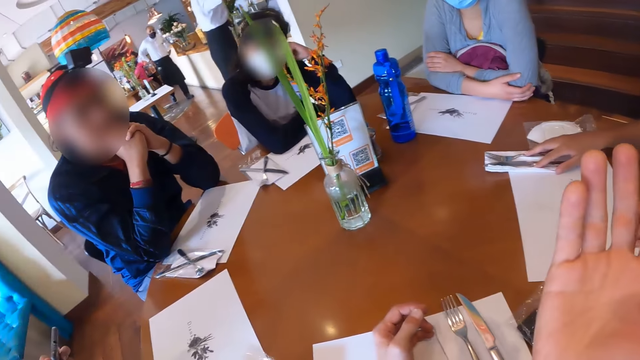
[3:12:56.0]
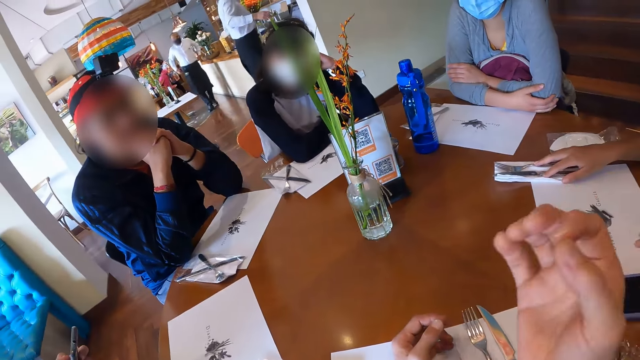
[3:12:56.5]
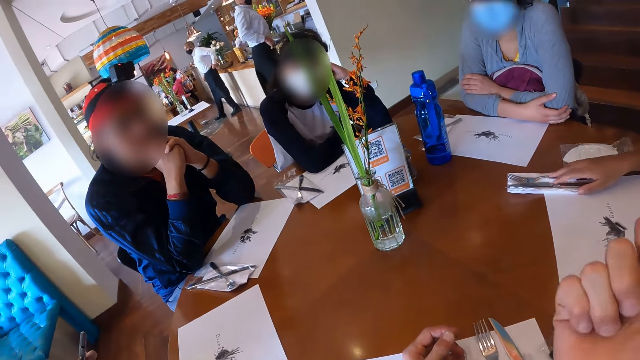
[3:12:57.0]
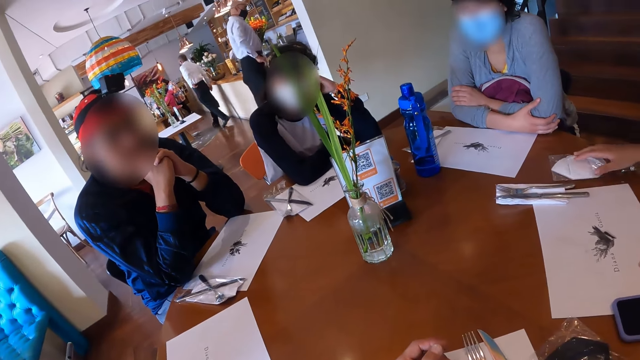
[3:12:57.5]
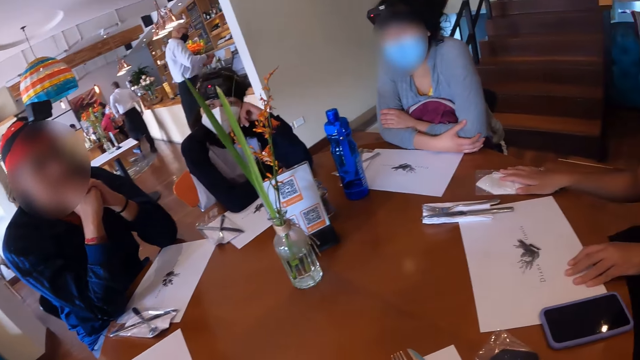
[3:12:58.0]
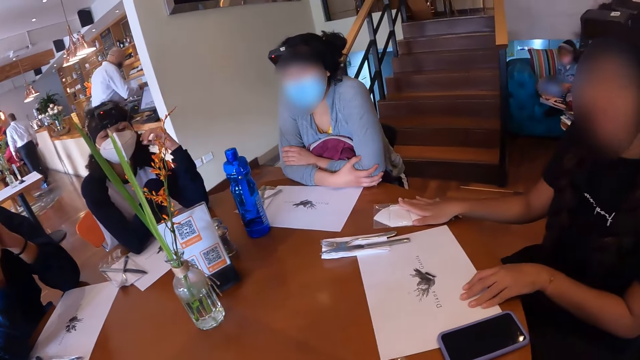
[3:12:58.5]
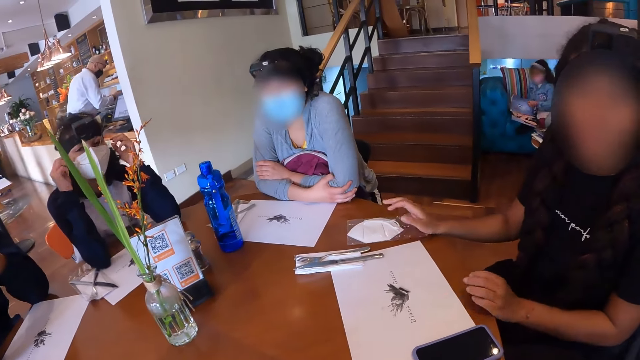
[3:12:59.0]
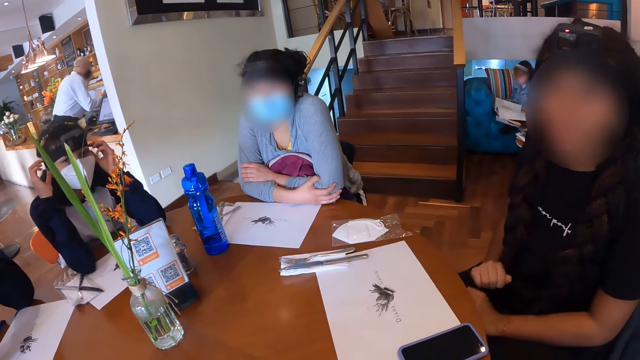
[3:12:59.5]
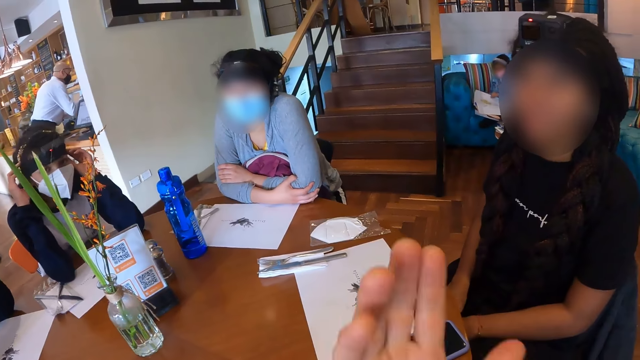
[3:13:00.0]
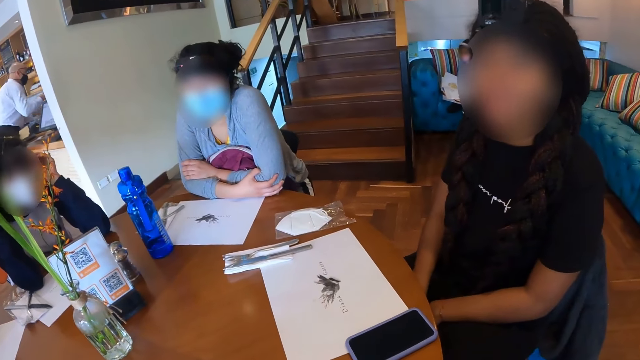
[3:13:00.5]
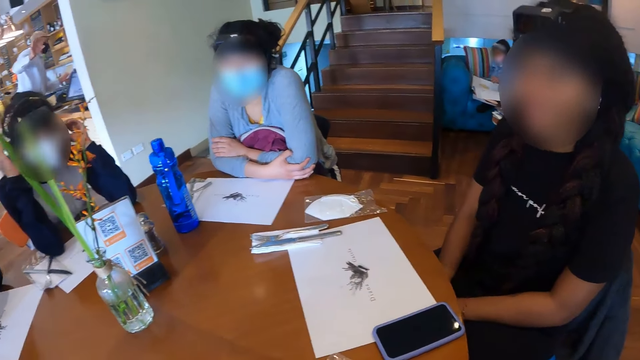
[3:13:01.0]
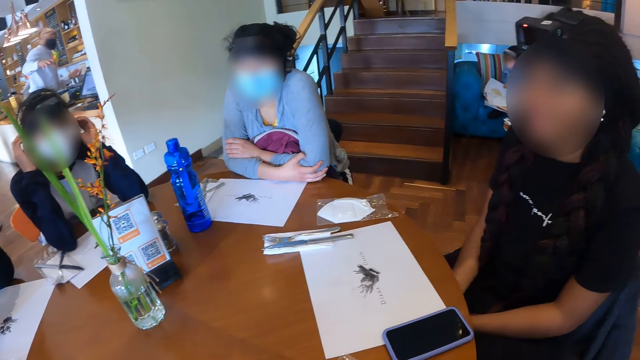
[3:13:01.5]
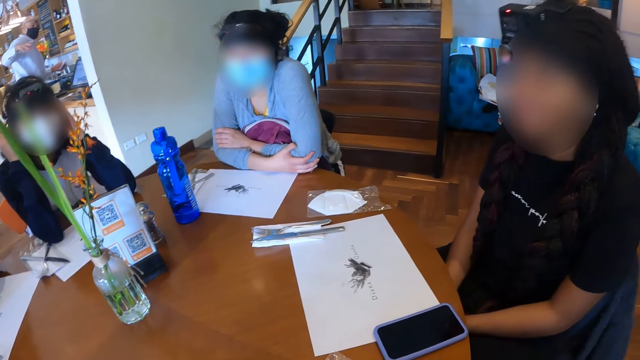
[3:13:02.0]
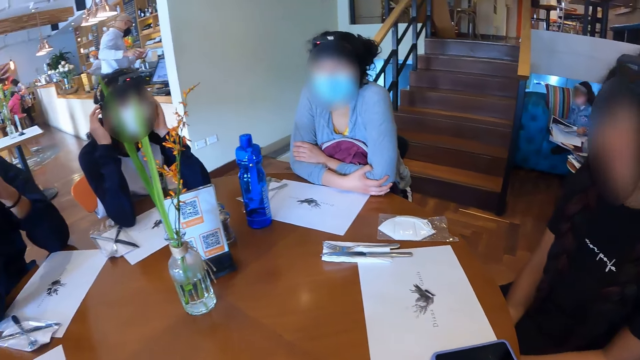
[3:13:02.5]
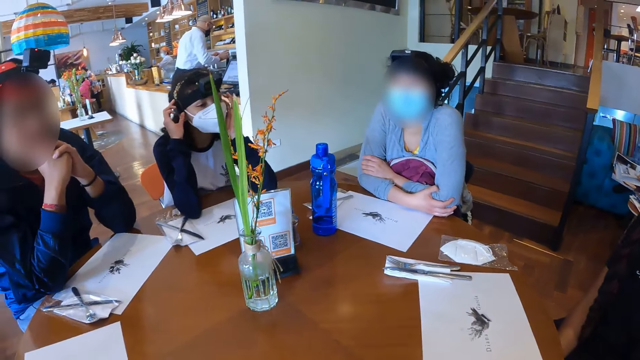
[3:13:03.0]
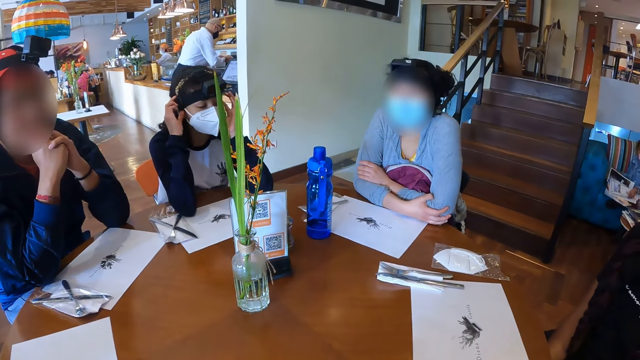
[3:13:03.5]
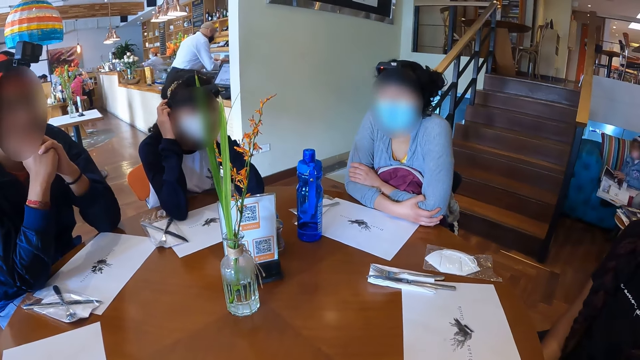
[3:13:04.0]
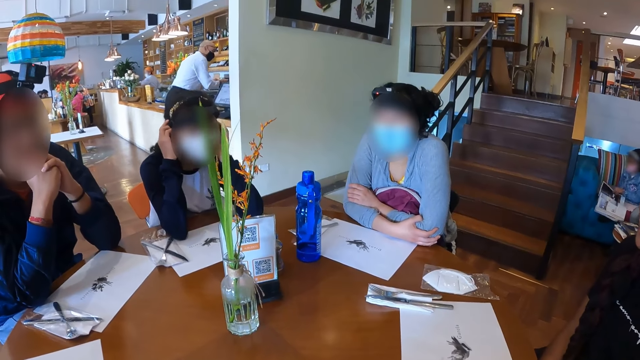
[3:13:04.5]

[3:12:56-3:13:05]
A woman places her right hand on the plastic bag with a face mask on the table. Another woman touches her face with both hands. The camera wearer interacts with the people at the table. They look at the first woman. The first woman nods her head. The camera wearer looks around the table.

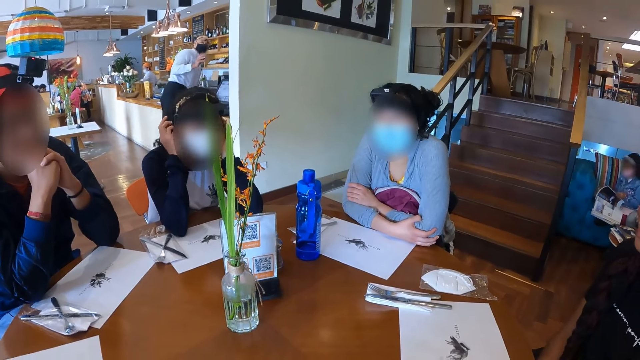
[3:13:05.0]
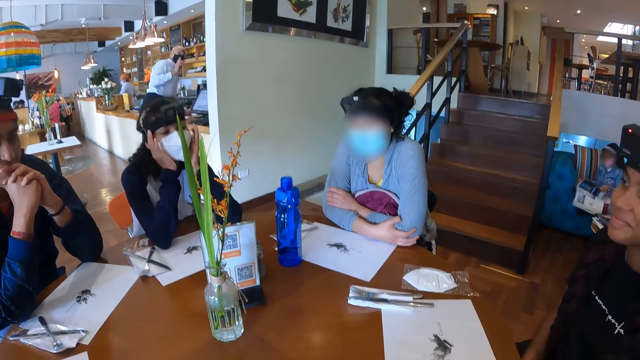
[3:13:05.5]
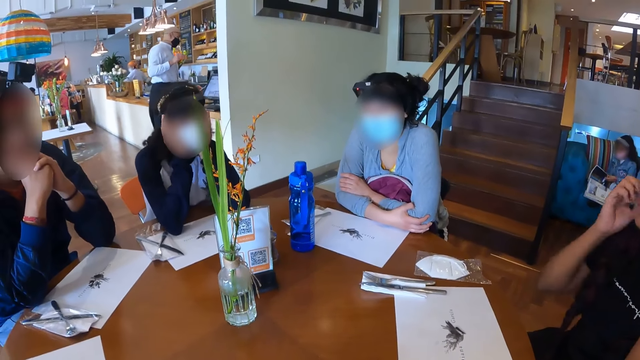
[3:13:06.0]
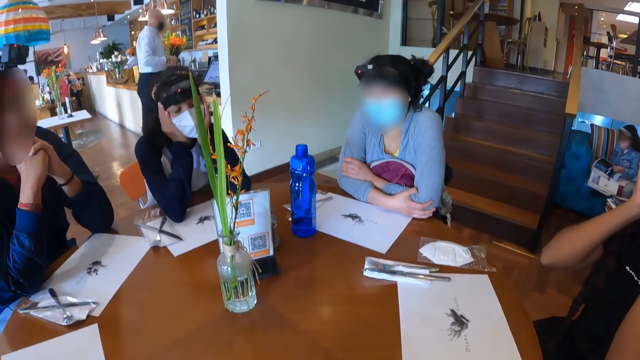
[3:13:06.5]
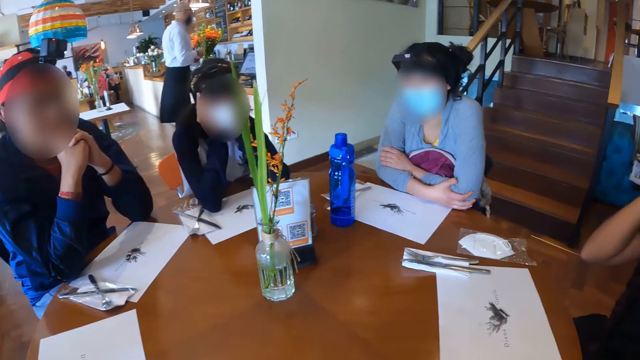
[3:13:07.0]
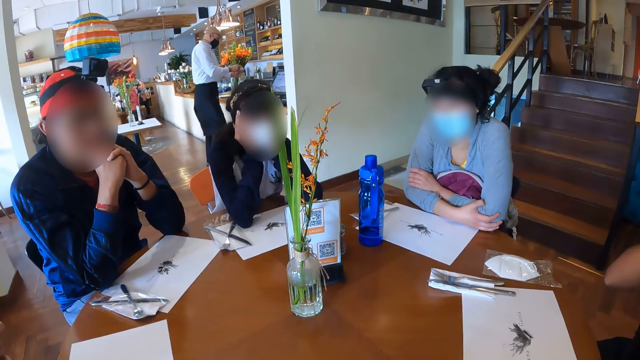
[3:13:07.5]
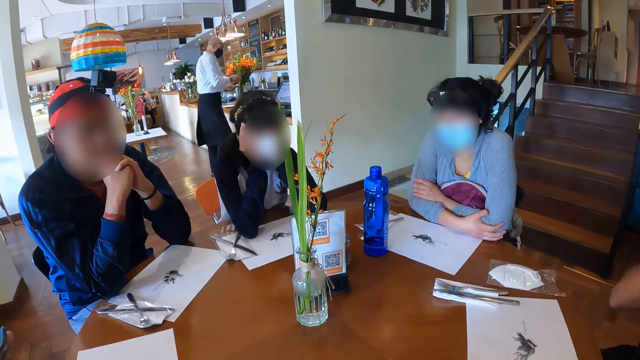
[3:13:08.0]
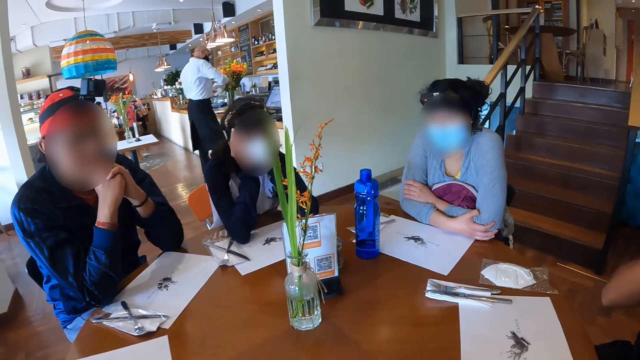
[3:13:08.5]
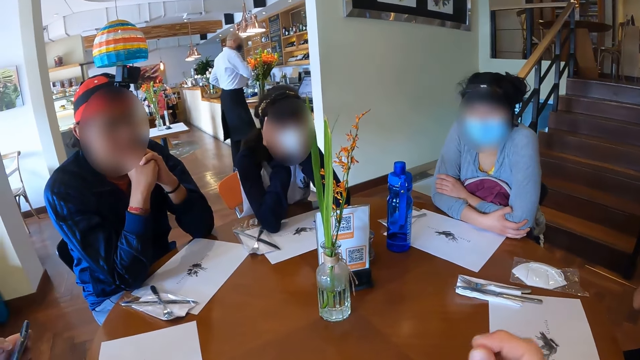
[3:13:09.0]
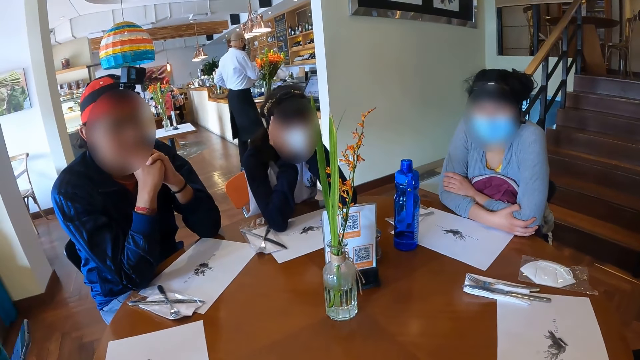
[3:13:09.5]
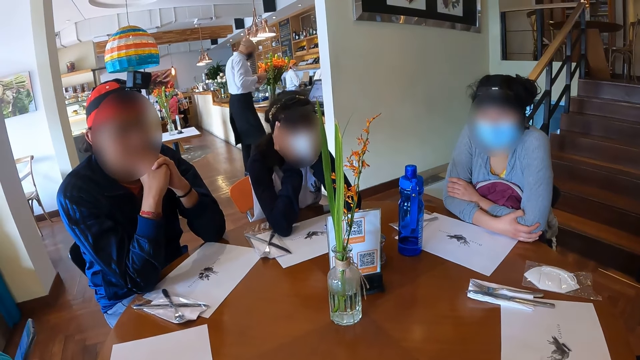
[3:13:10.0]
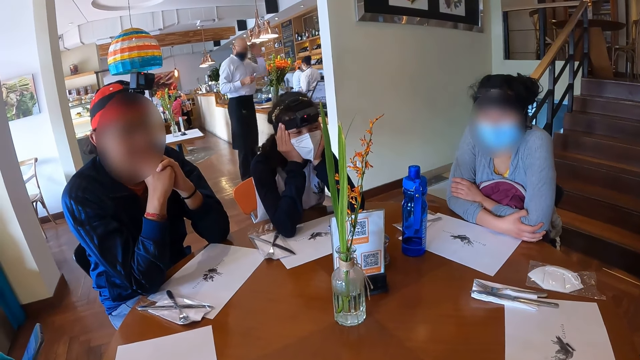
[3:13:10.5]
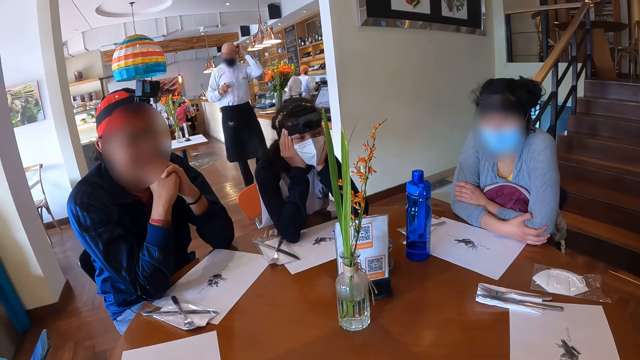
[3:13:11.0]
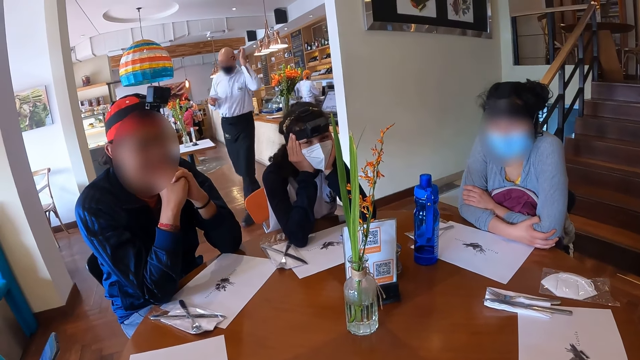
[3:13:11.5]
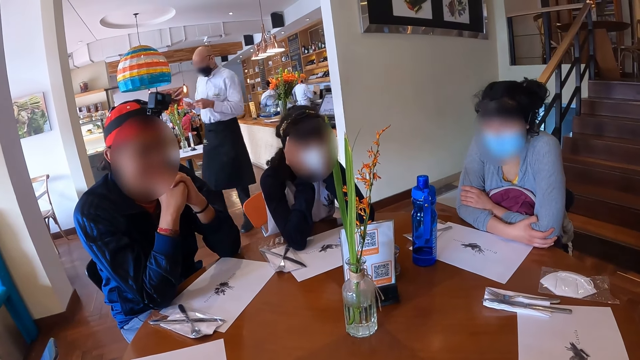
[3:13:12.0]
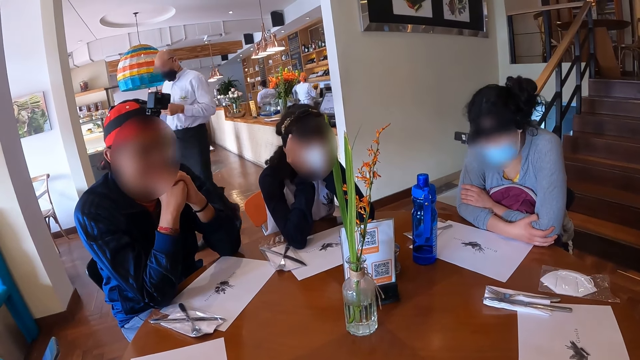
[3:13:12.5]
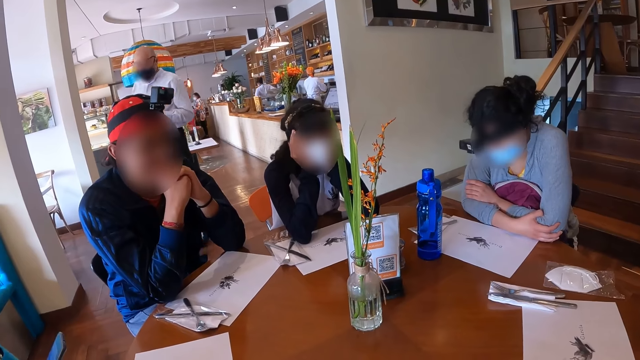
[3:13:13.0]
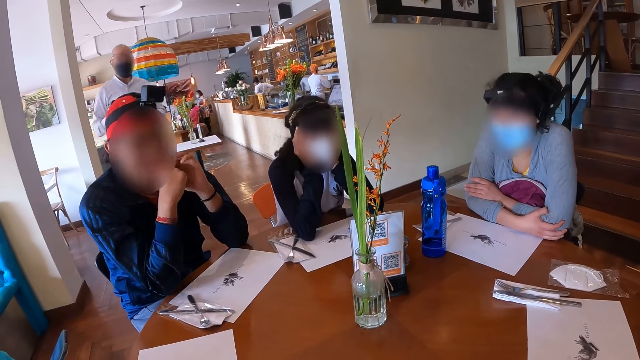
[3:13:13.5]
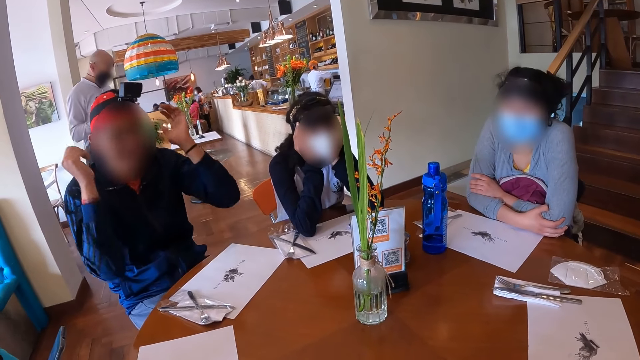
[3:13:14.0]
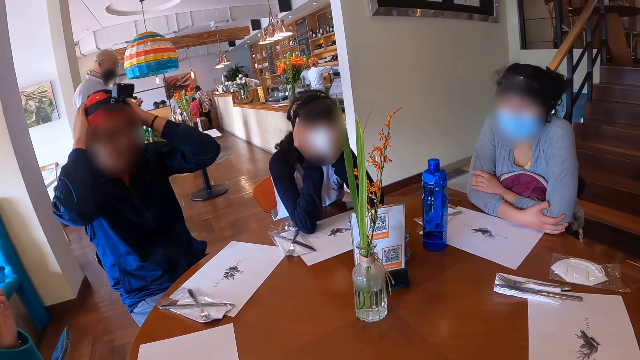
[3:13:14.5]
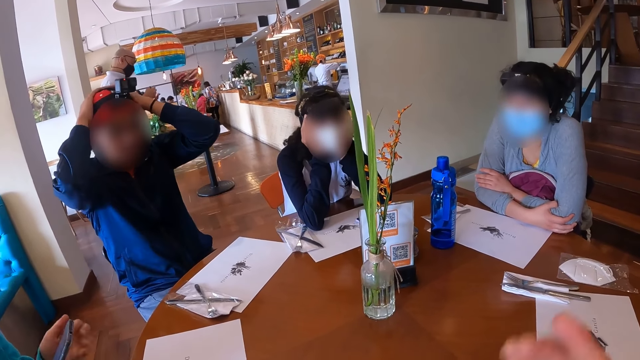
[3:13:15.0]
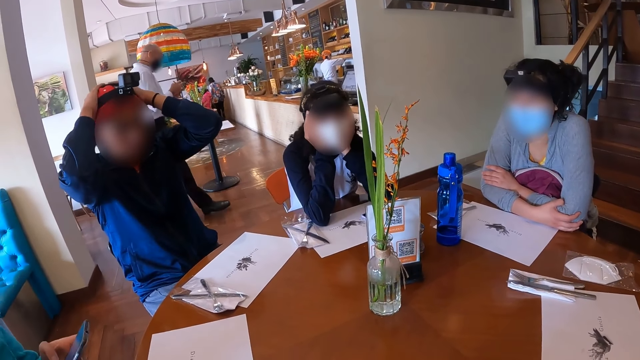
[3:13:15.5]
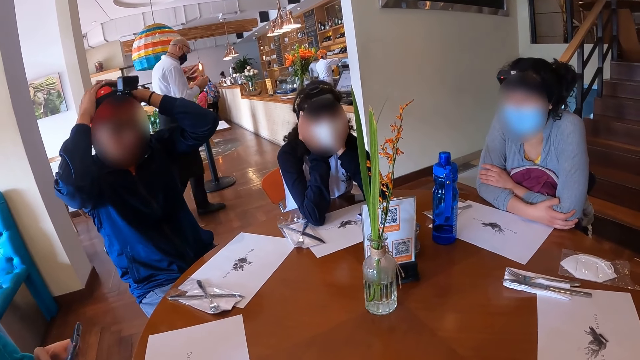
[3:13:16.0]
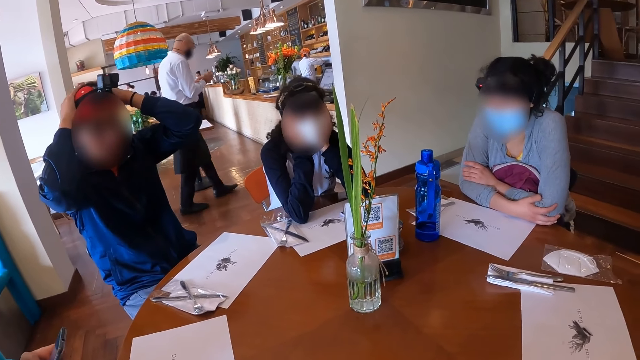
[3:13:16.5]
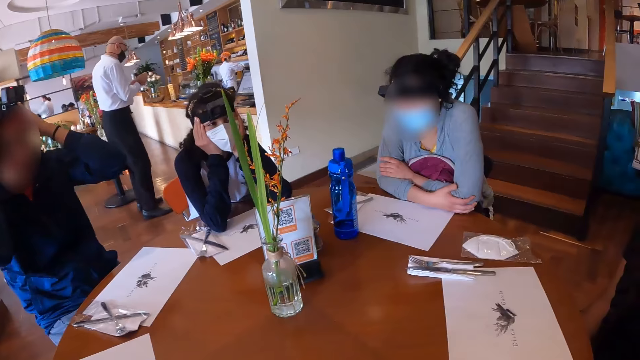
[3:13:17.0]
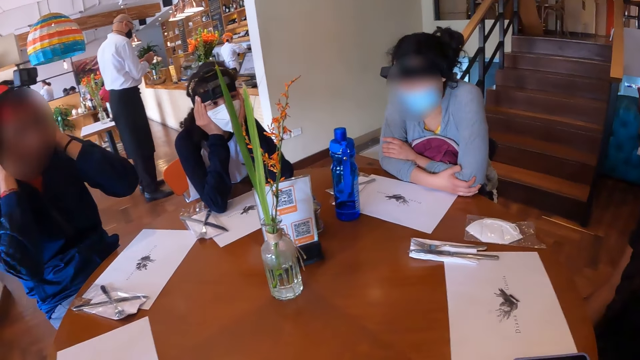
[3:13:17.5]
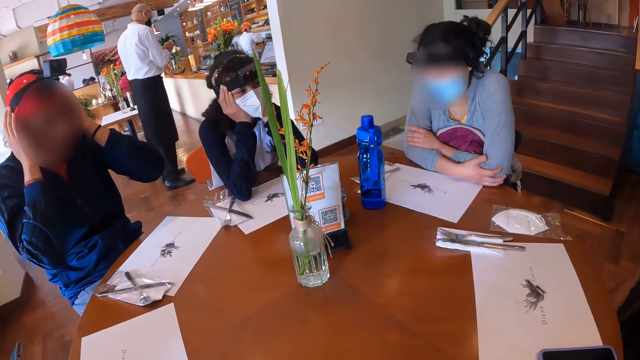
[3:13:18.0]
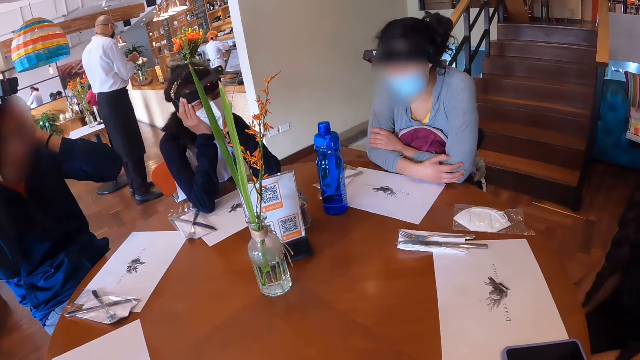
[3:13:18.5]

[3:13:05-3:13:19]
The camera wearer stares at a person. A woman touches her face with both hands. The camera wearer looks around the table. Another woman touches her face with her left hand. A waiter walks forward. A man touches his head with both hands. The other woman operates the phone with both hands. Another woman adjusts the camera on her head. The waiter walks towards the counter.
